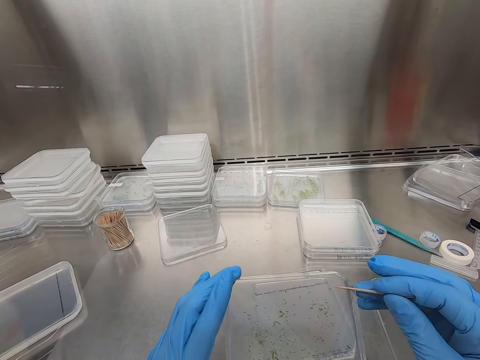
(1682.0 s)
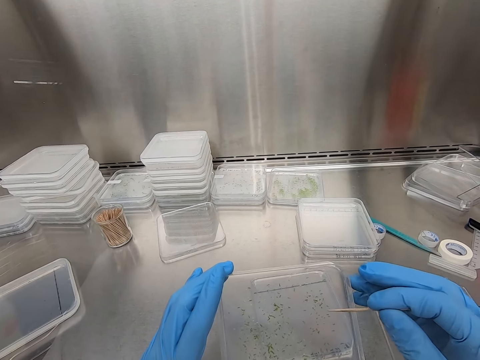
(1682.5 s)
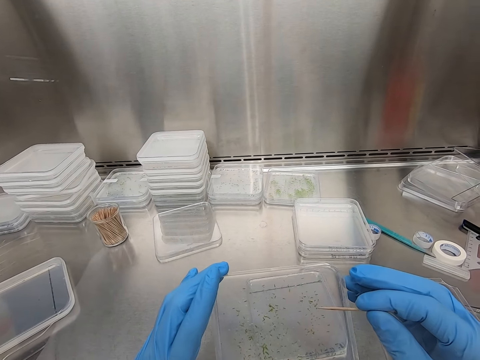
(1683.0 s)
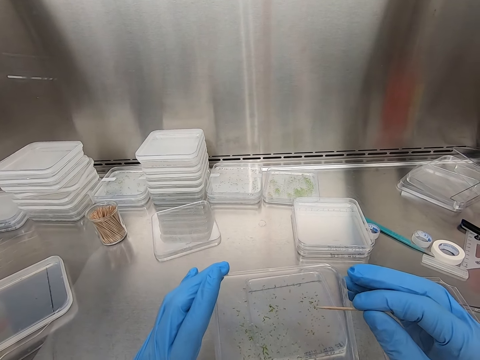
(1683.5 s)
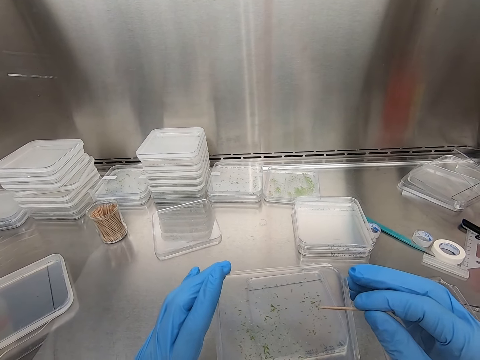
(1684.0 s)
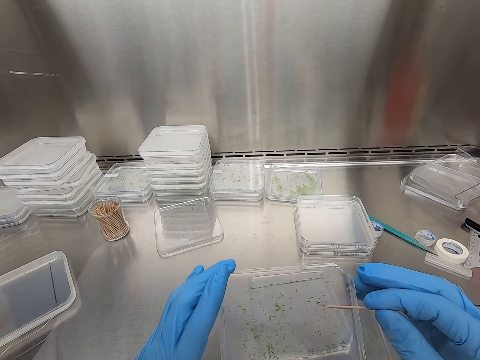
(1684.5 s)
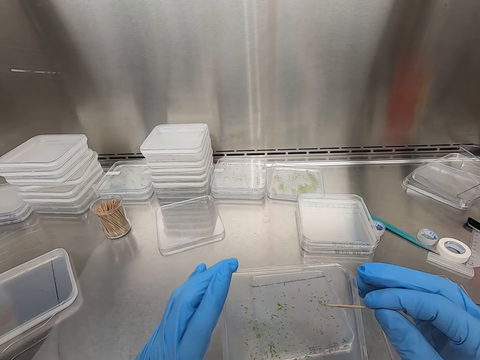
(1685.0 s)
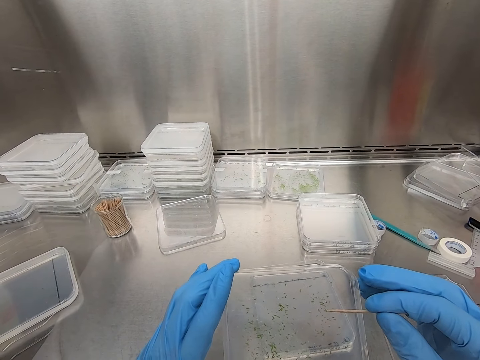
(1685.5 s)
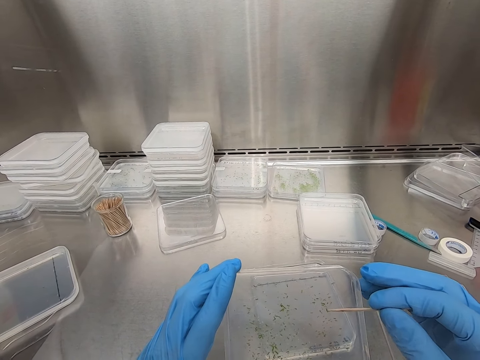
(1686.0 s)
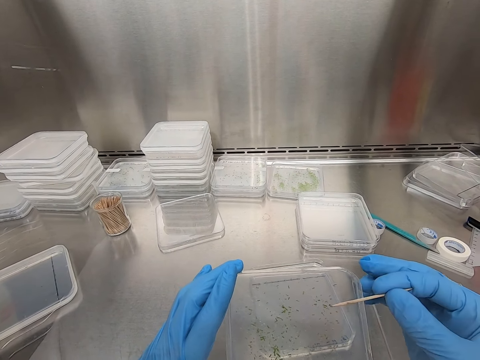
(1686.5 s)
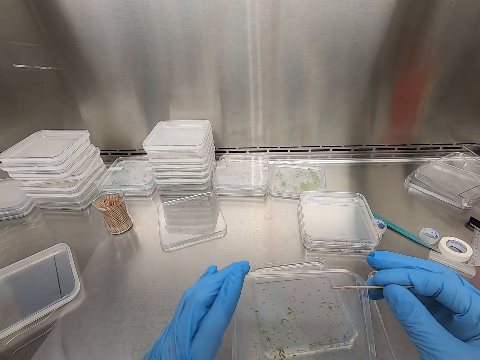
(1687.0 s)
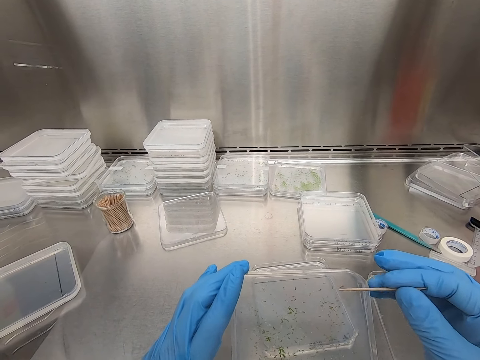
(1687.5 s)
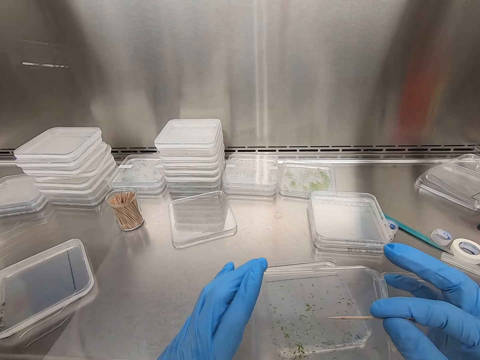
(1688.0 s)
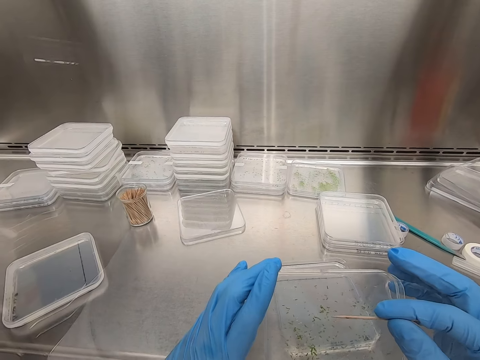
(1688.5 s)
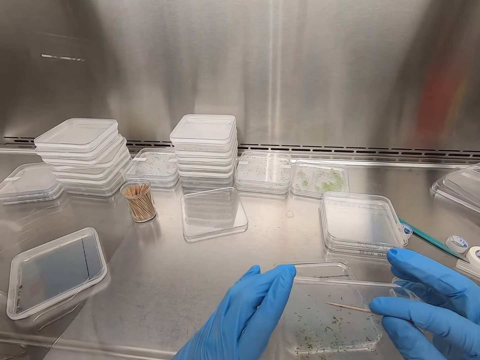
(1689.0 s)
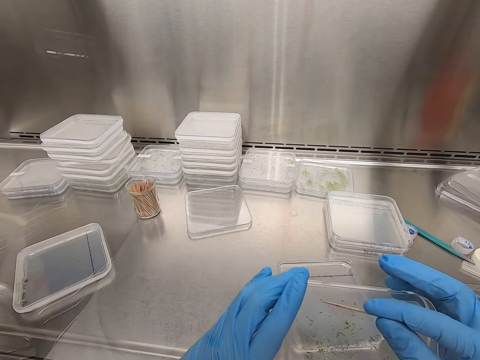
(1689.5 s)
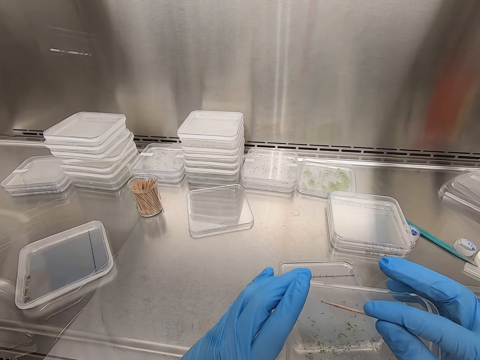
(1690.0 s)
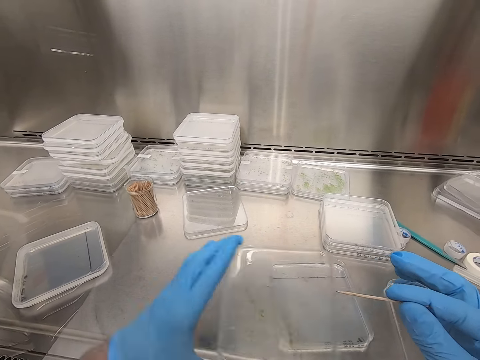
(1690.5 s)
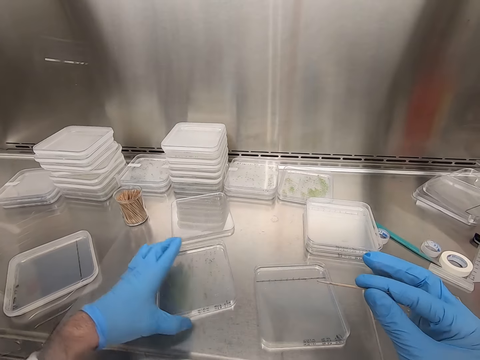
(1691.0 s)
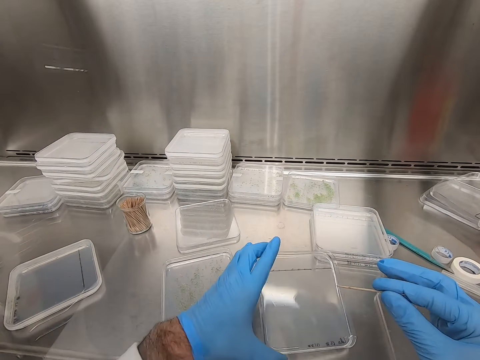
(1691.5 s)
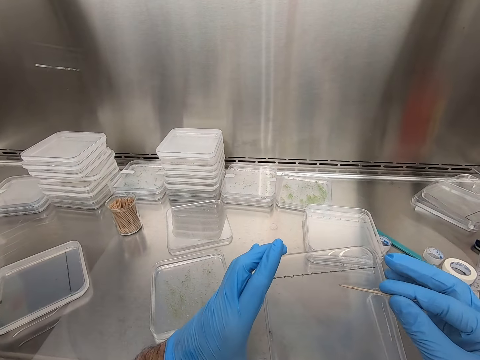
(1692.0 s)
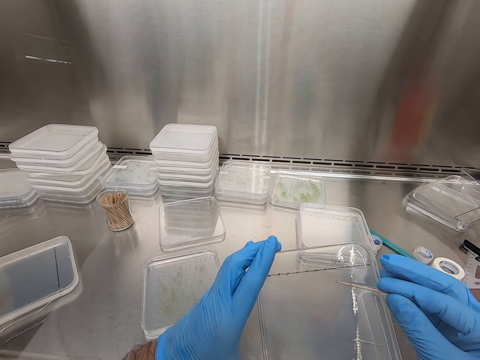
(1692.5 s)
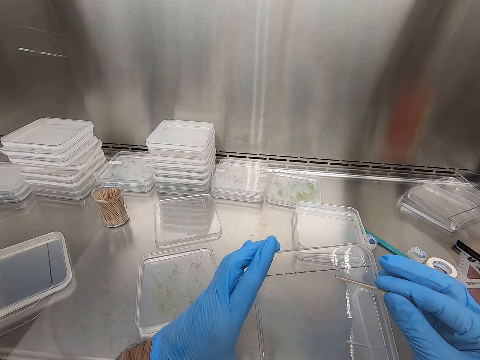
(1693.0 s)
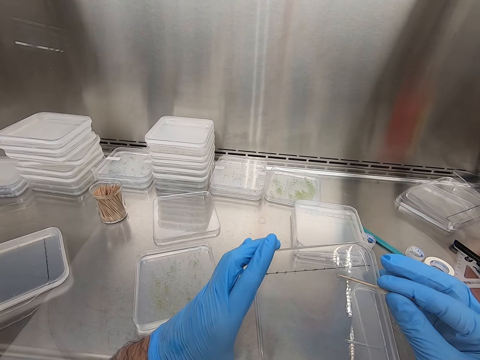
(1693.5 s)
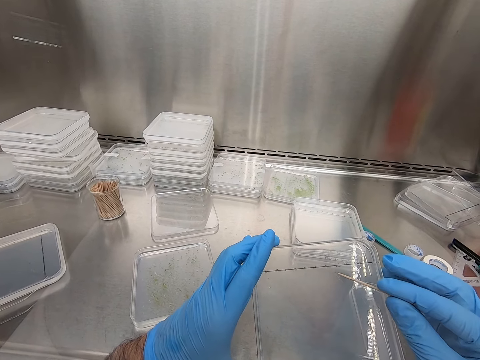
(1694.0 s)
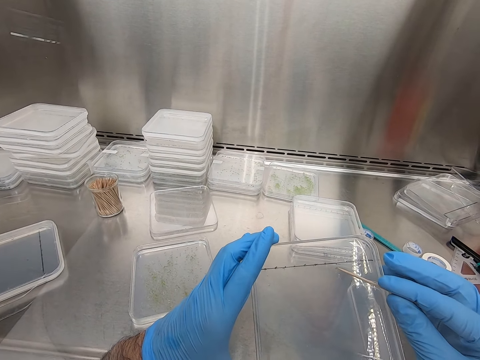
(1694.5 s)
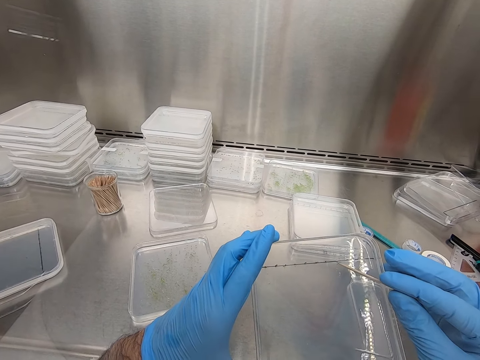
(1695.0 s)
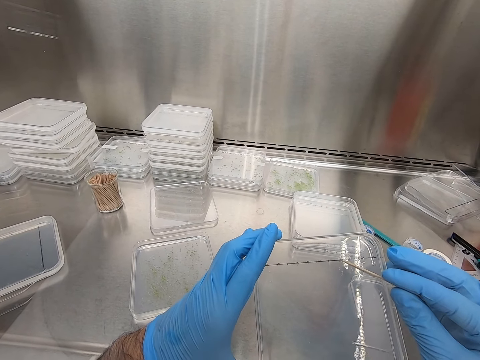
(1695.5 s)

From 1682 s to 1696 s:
The camera wearer moves the specimen in the container with the toothpick. They look at the specimen. They put down the container. They hold the container and pick up another container. They move the specimen in the container with the toothpick.

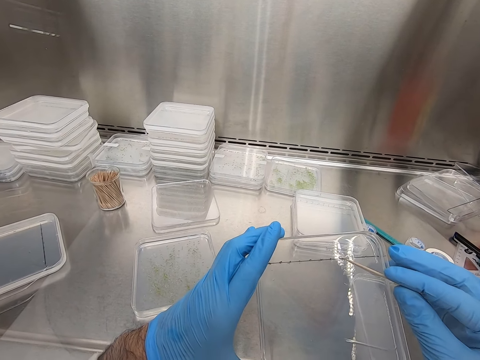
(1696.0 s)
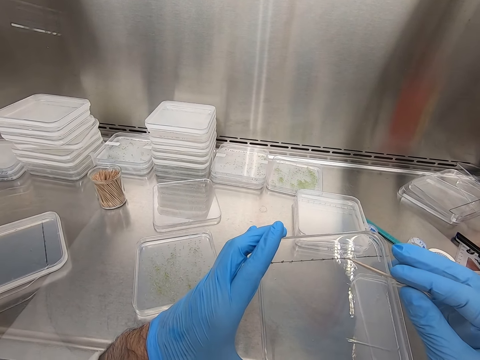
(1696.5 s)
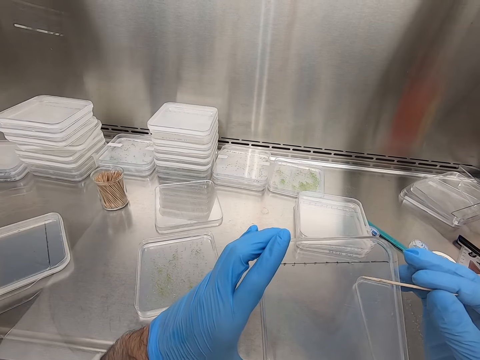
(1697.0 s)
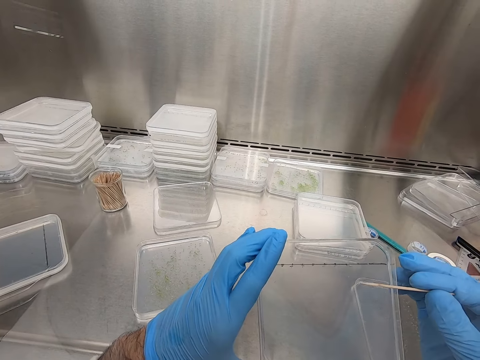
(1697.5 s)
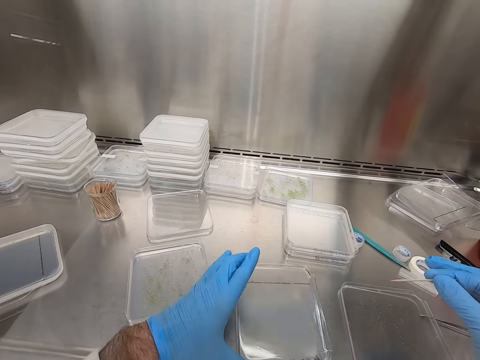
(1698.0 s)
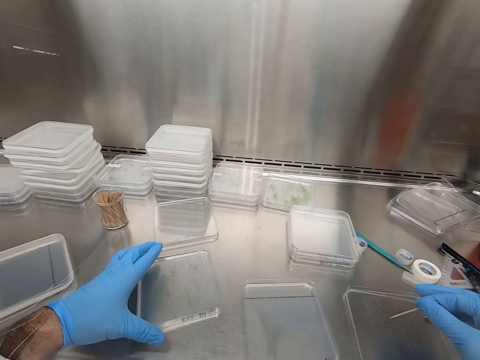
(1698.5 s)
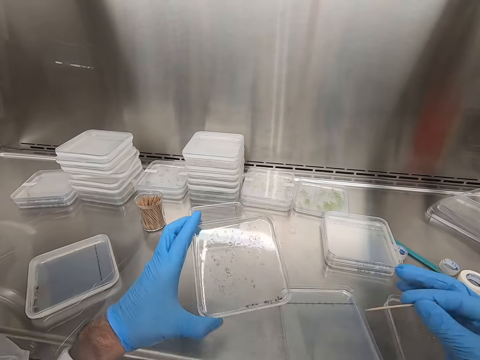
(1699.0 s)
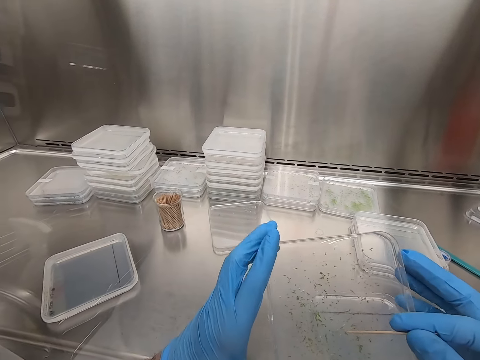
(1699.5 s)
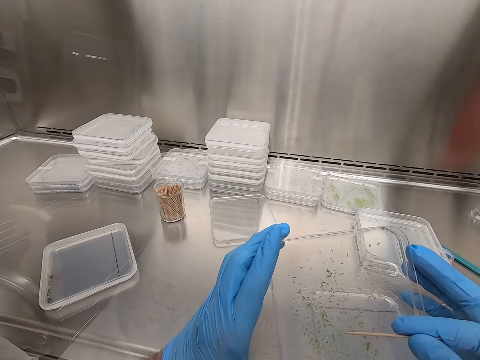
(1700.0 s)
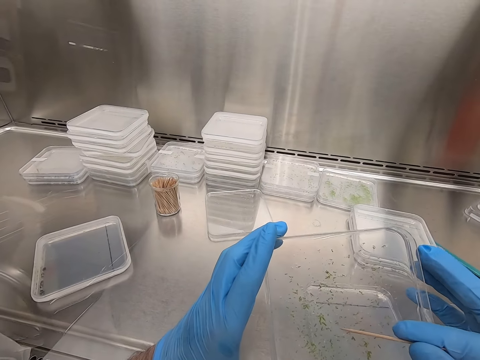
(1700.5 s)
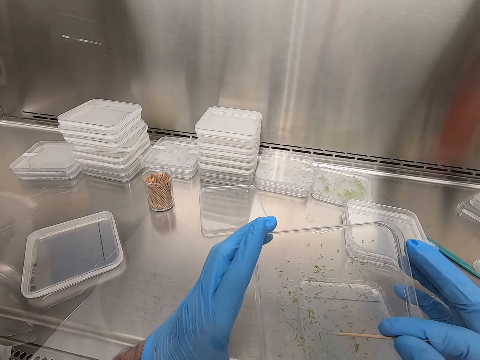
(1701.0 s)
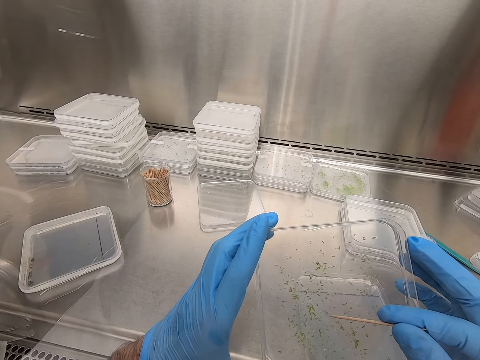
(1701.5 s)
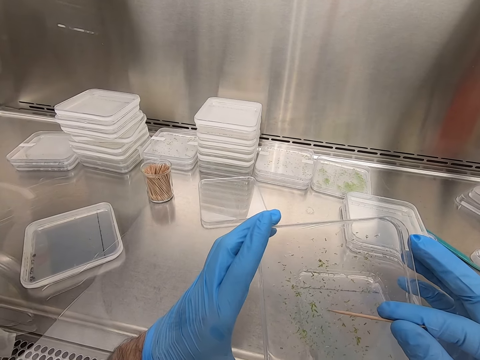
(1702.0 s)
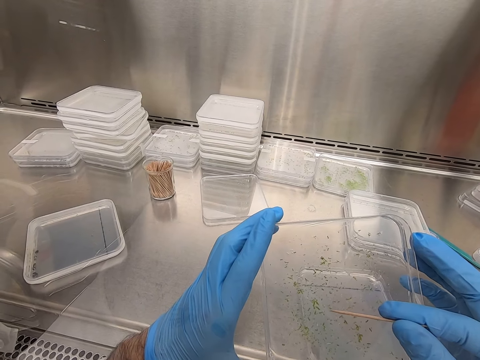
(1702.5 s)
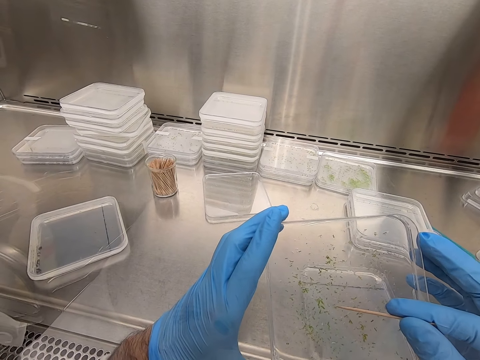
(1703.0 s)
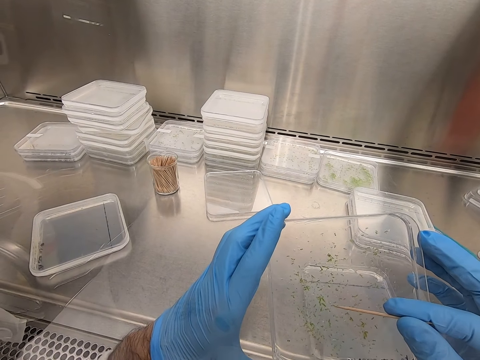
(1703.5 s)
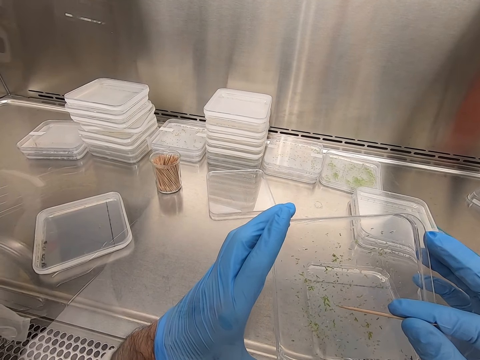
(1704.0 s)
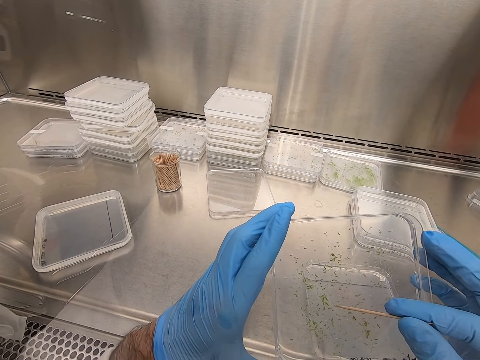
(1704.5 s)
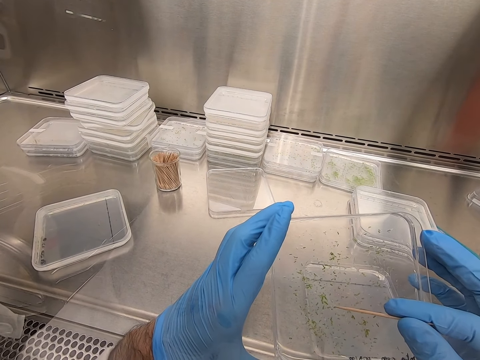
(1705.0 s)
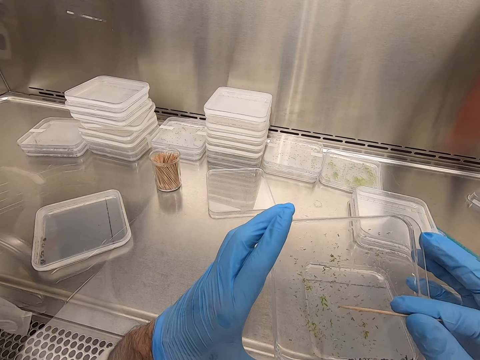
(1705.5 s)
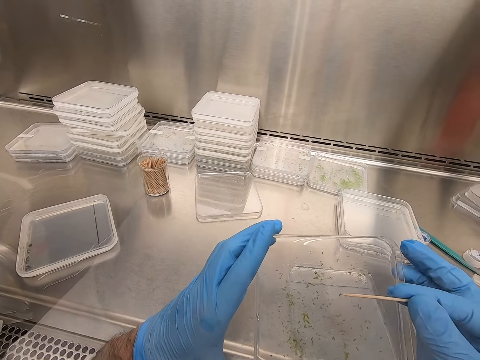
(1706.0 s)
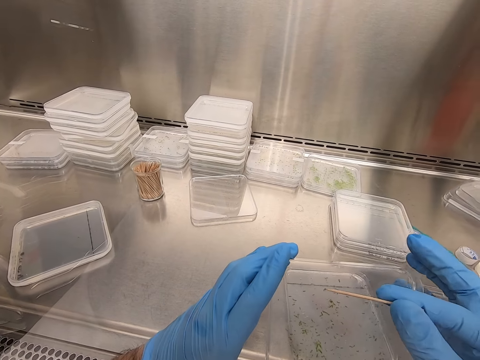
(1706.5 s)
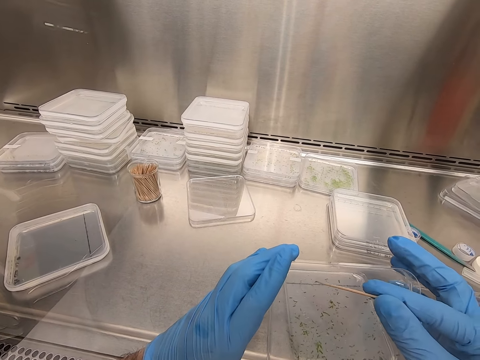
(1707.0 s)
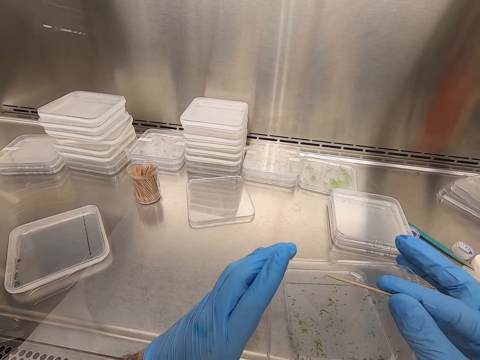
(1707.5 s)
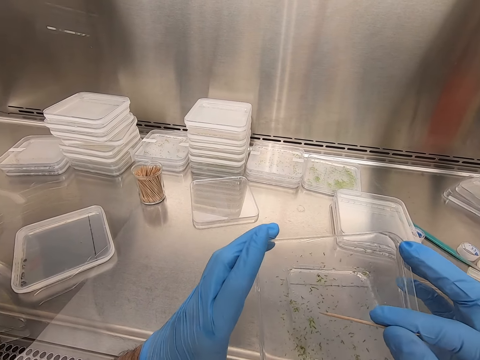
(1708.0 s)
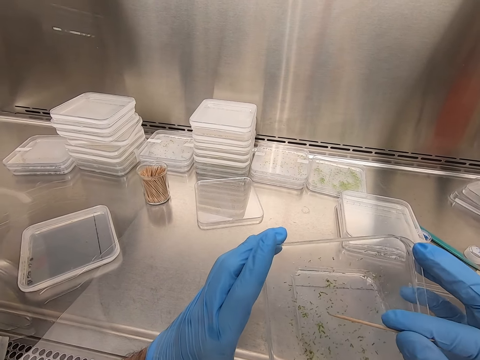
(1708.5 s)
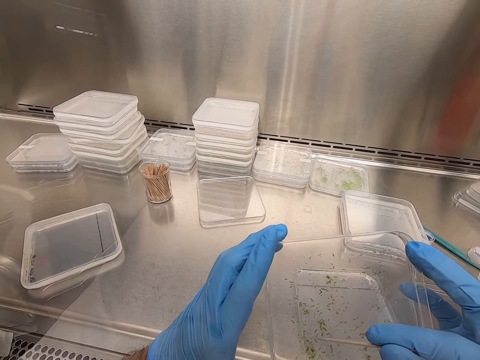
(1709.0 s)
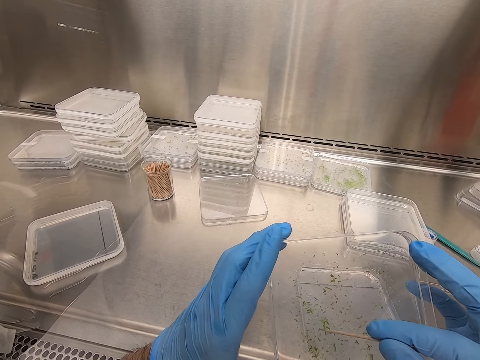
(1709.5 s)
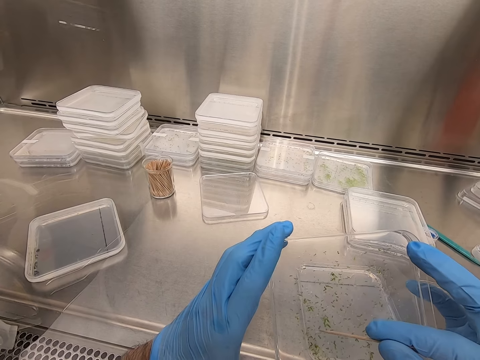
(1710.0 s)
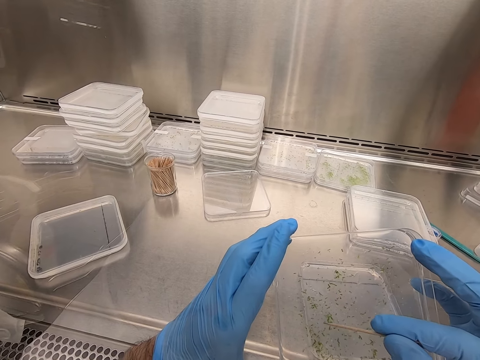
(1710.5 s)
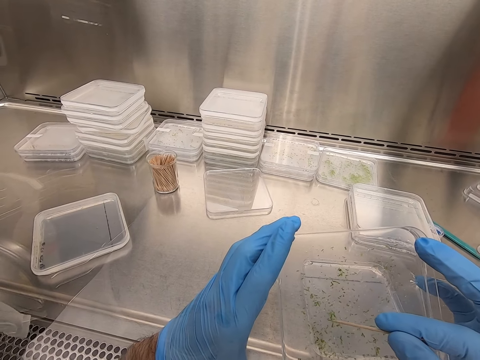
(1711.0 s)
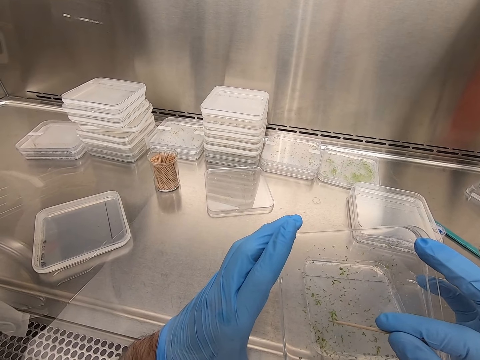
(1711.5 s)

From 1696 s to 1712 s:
The camera wearer looks at the specimen. They put down the container. They hold the container and pick up another container. They move something in the container. They look at the specimen. They move the specimen in the container with the toothpick.
